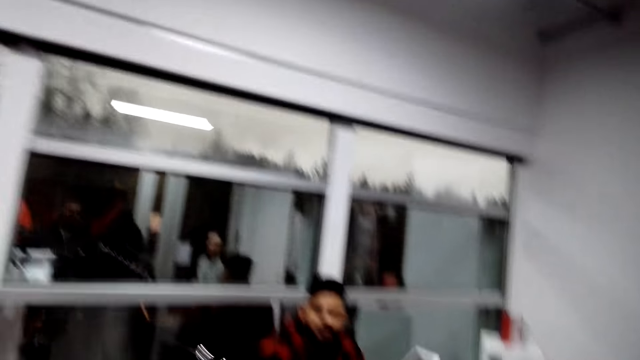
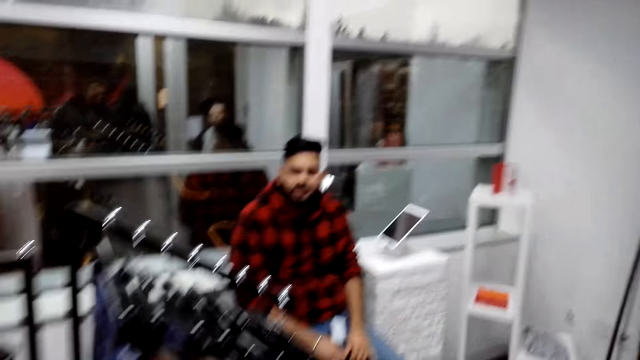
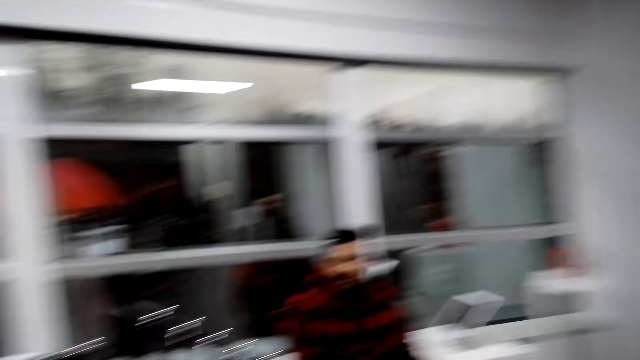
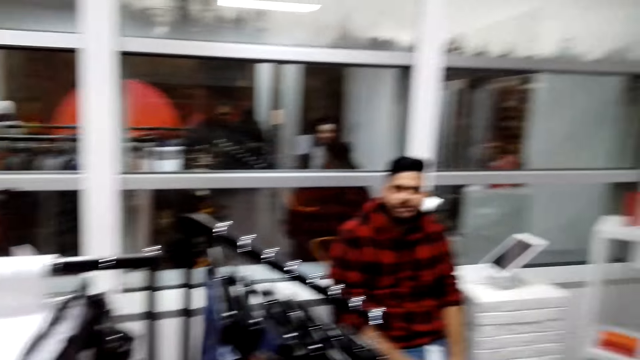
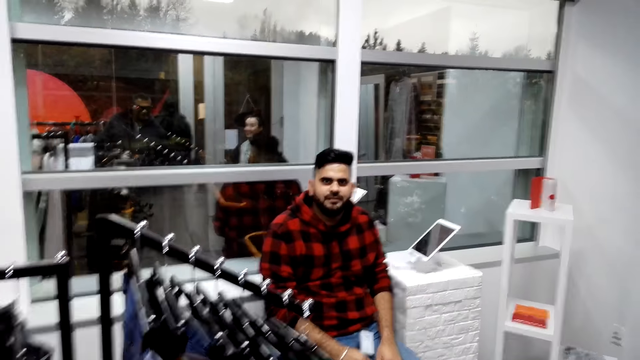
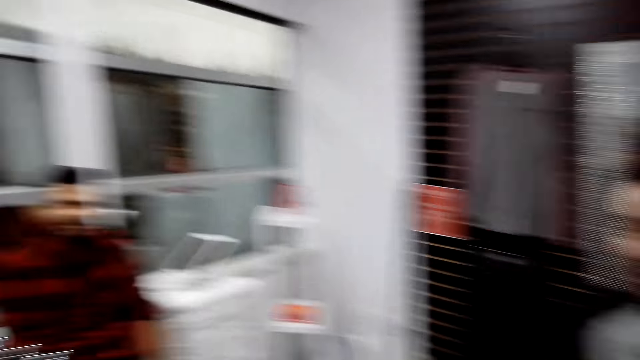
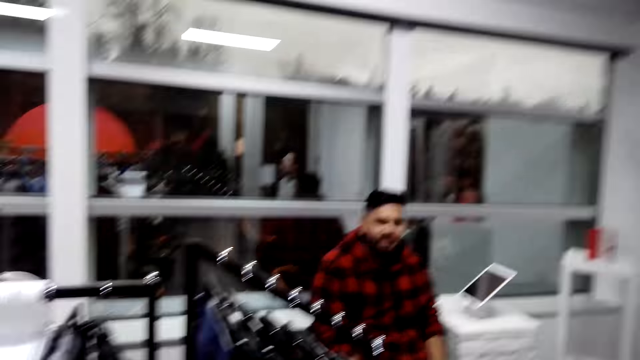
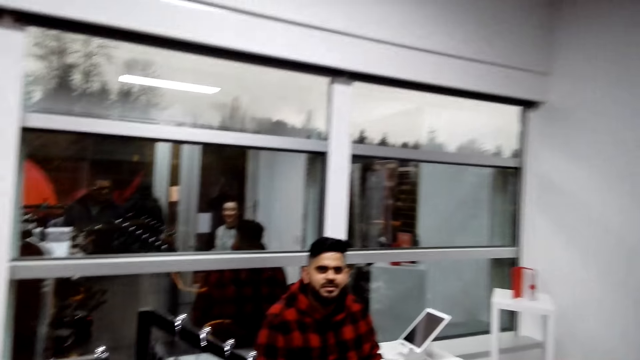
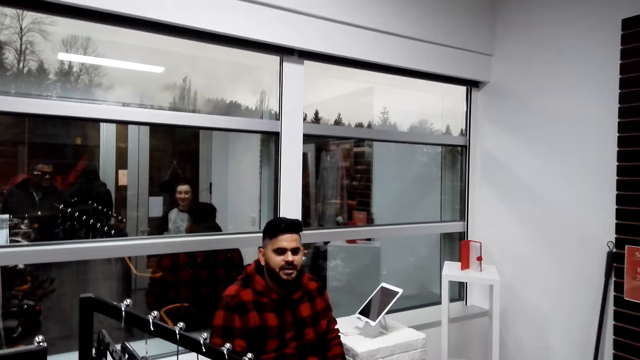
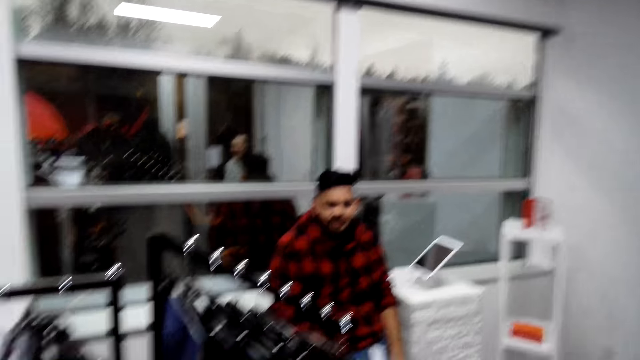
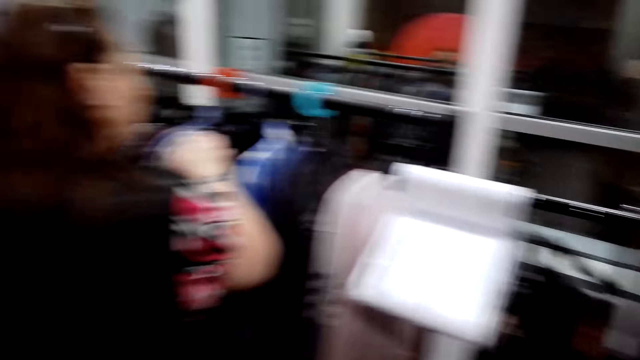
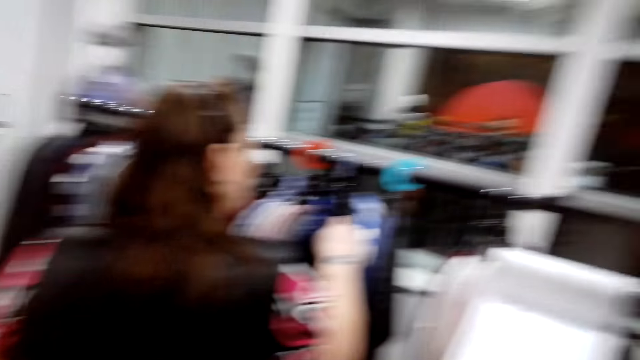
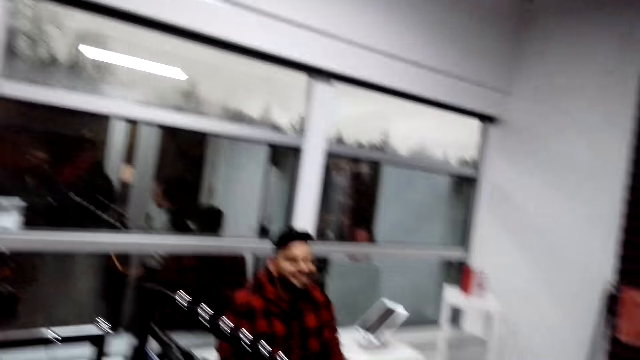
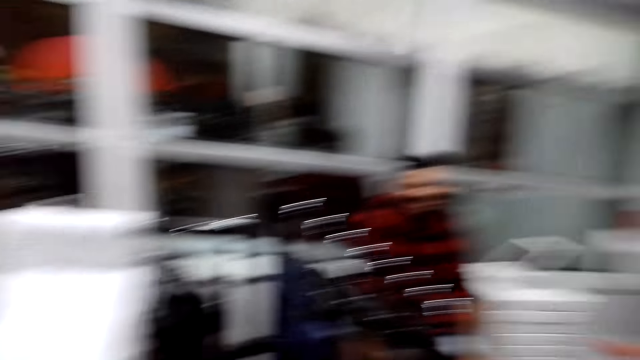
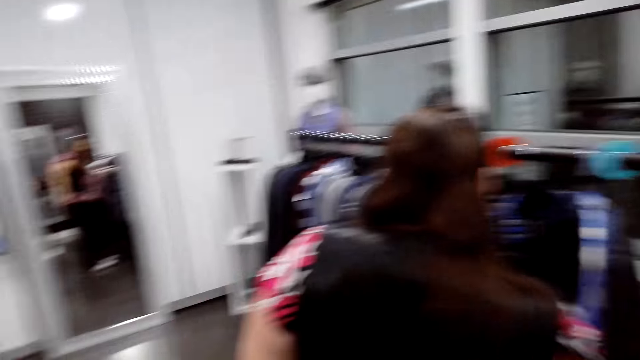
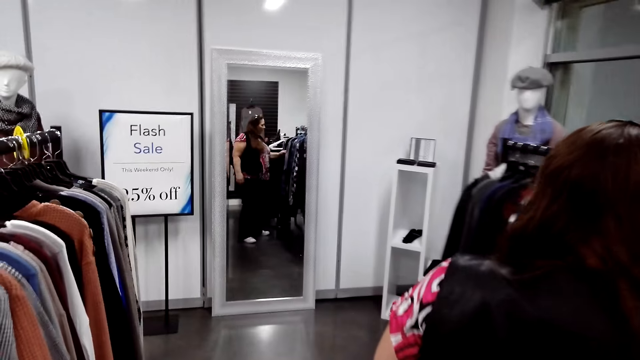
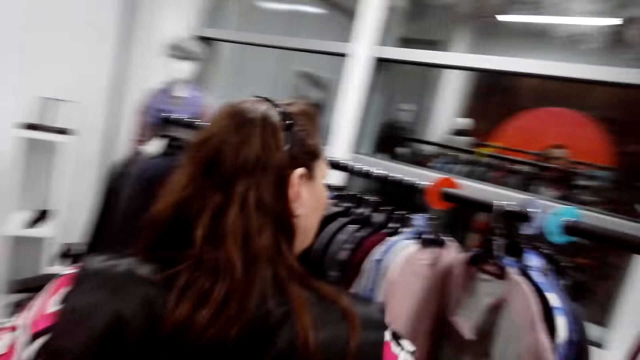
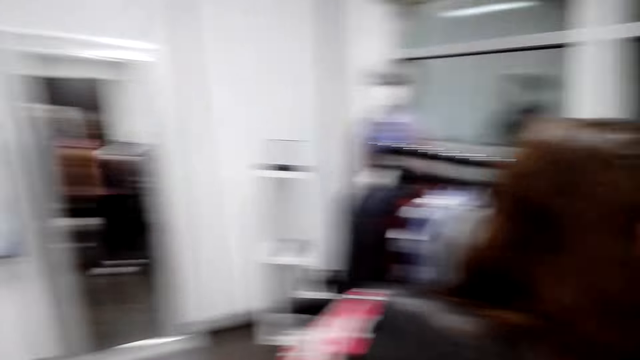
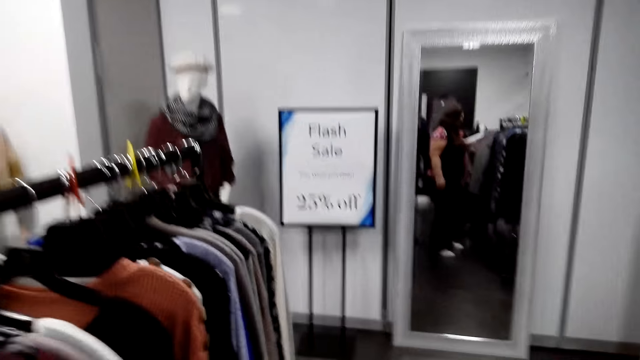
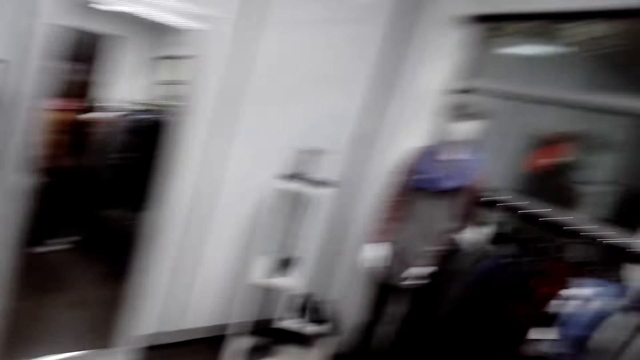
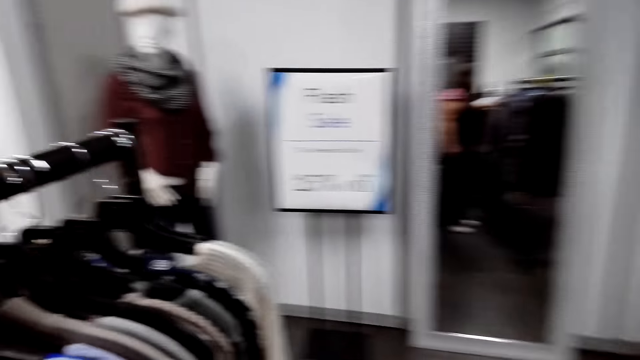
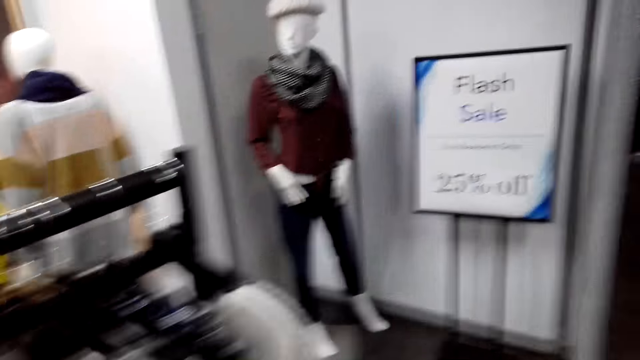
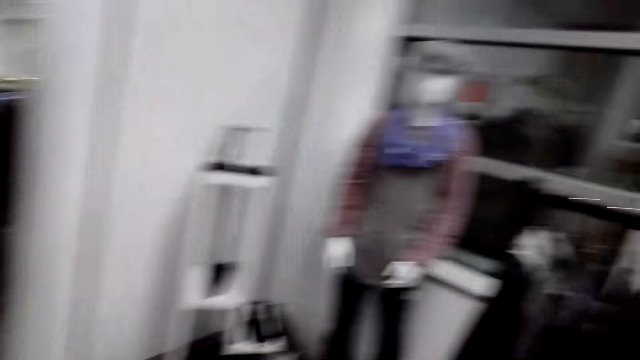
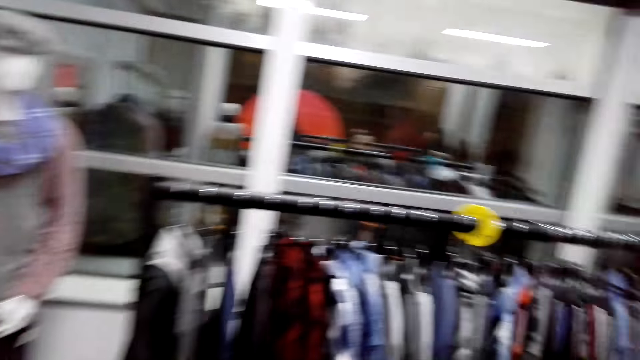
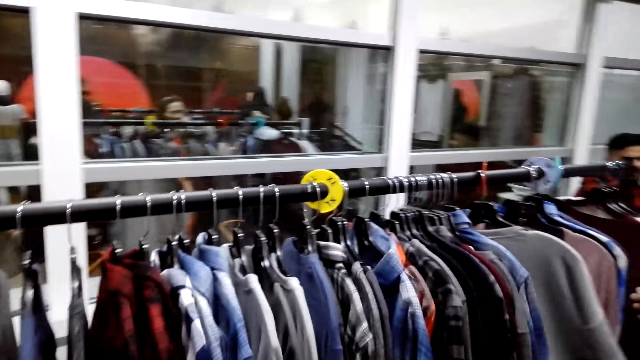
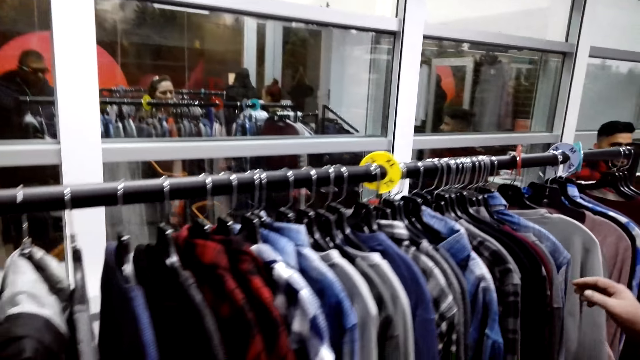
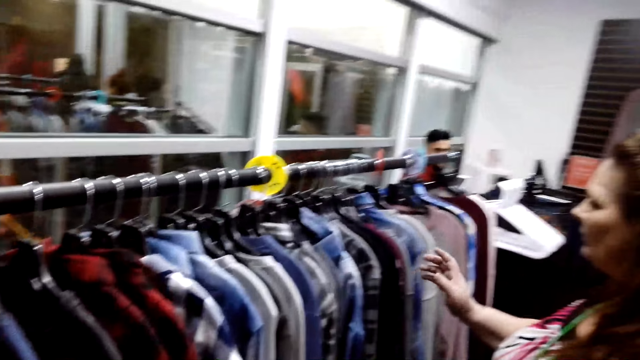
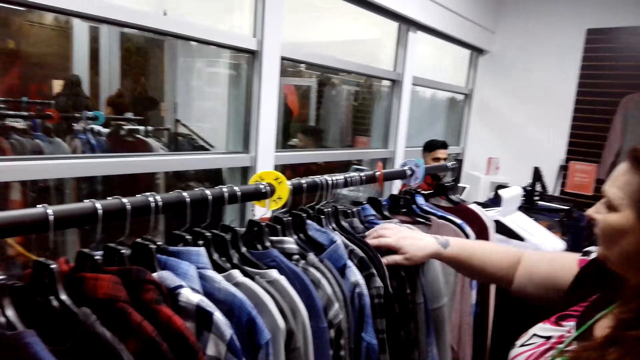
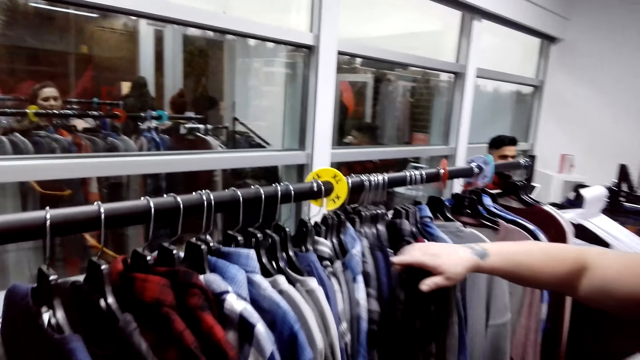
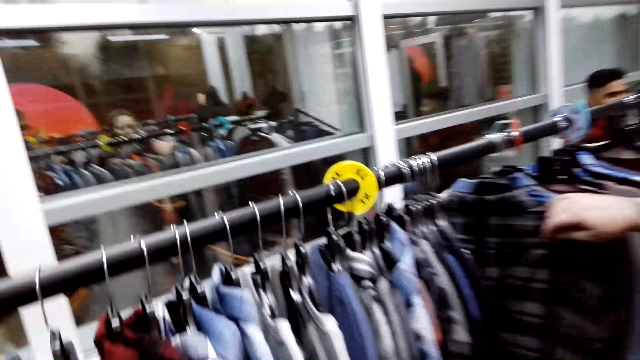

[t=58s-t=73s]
The camera wearer looks at a man. The man talks to the camera wearer. The camera wearer talks to the man. They walk around. They look around the outfit store. They touch the shirts.

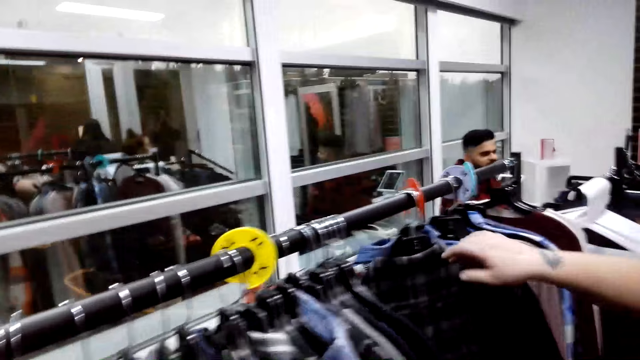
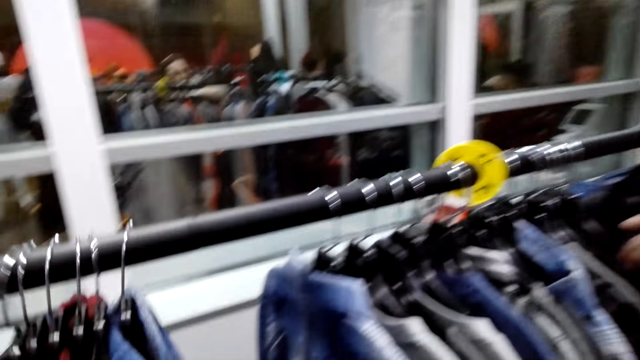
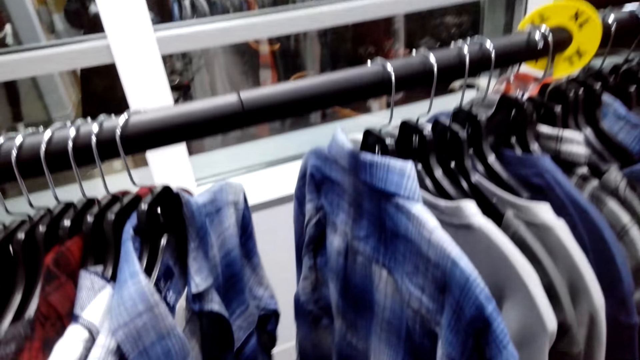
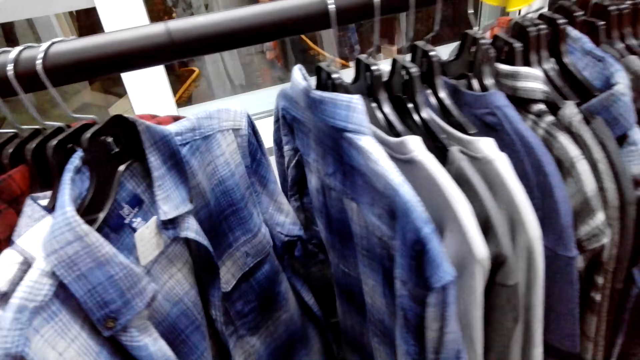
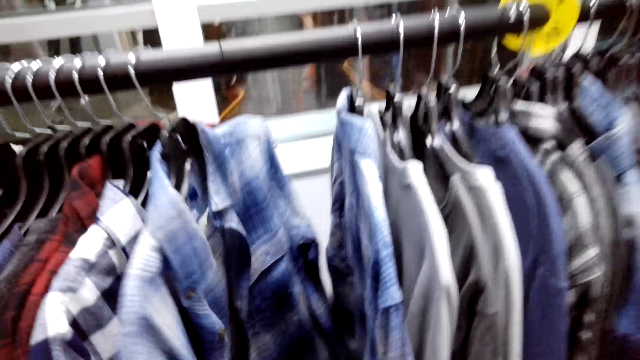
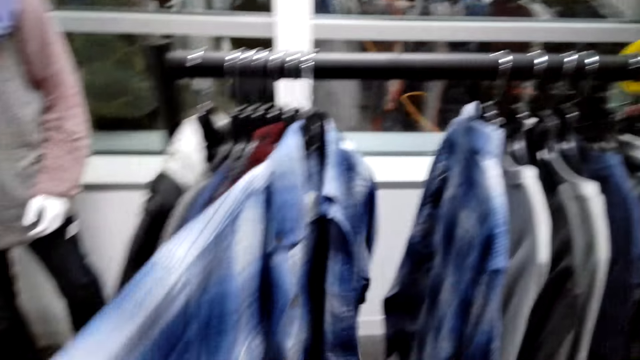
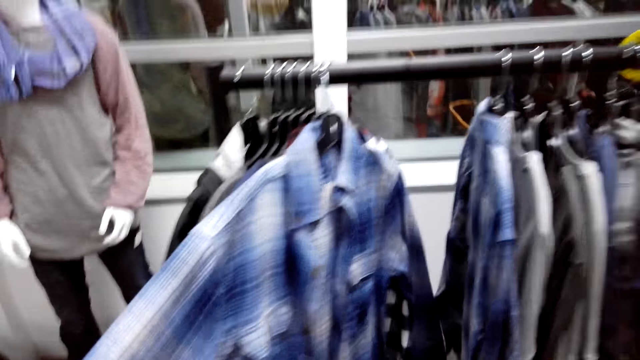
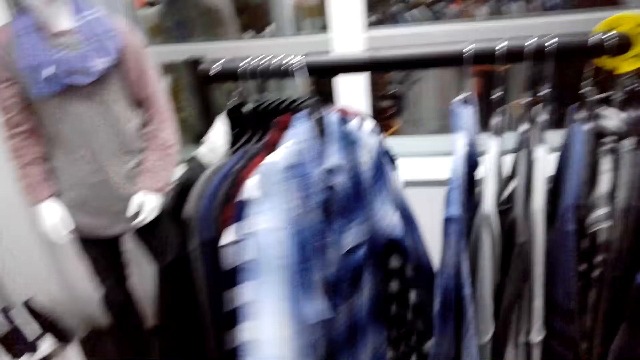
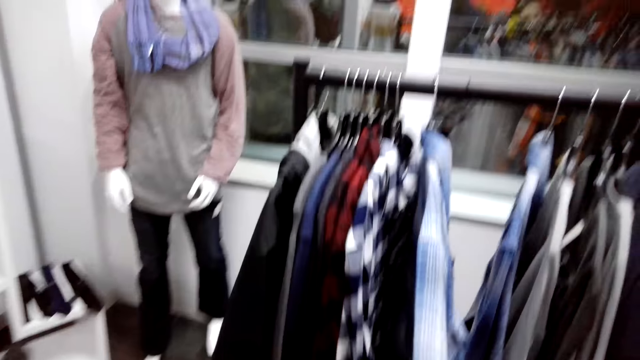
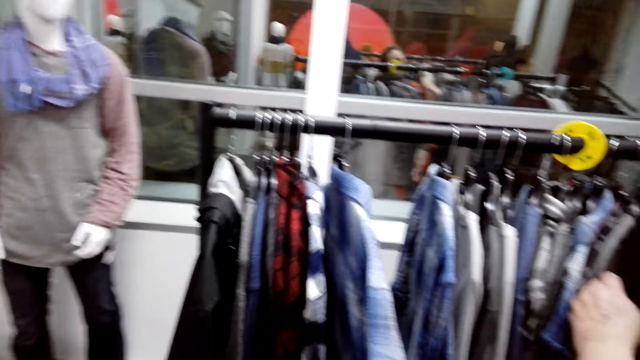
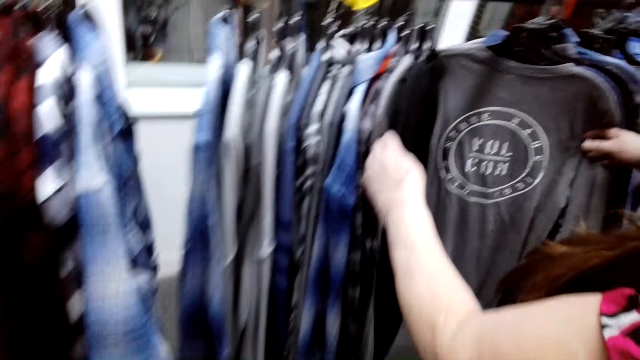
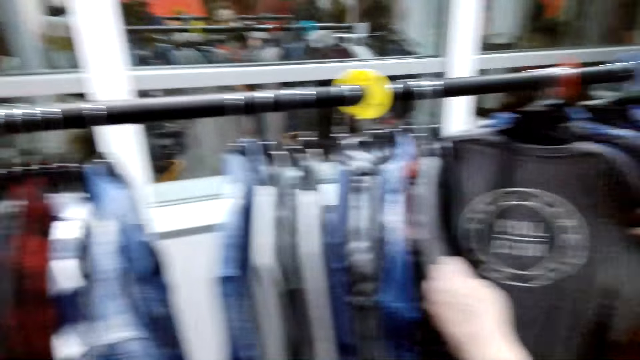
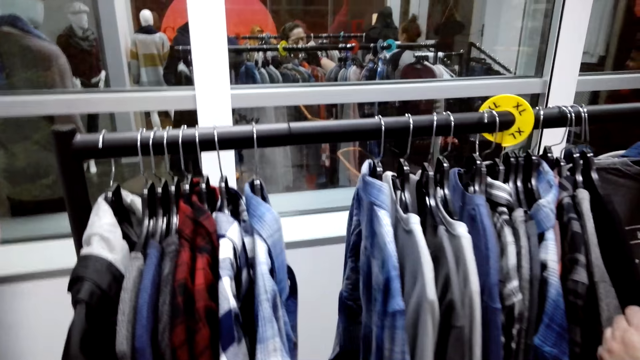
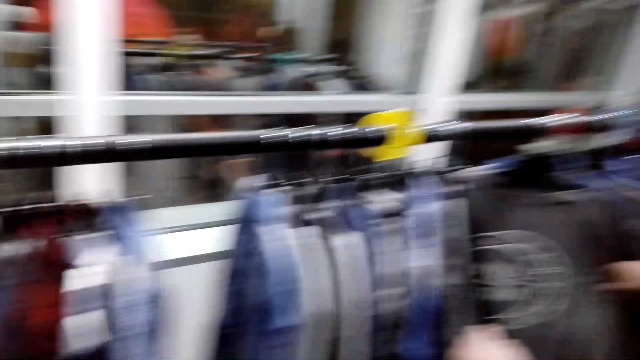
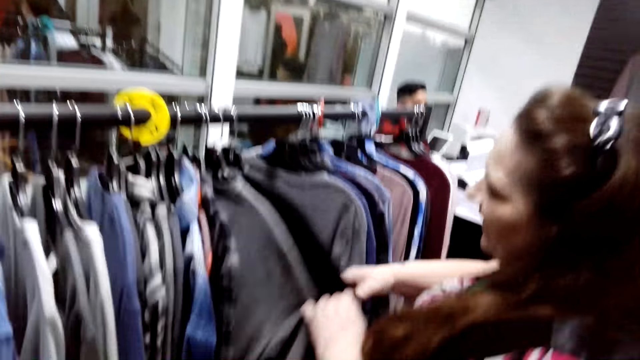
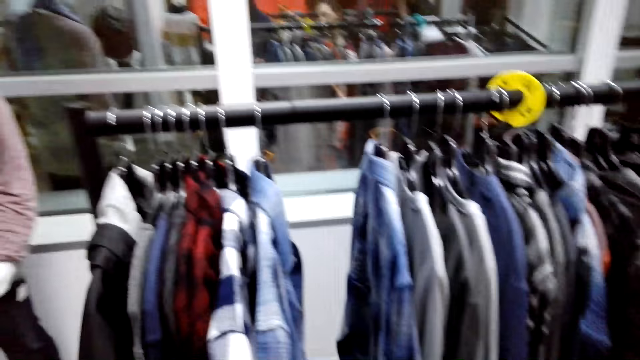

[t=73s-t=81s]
The camera wearer checks clothes on the clothes hanging rack.
